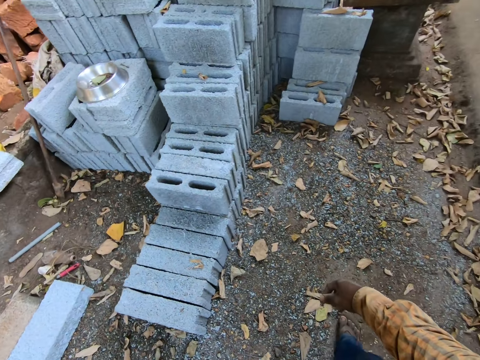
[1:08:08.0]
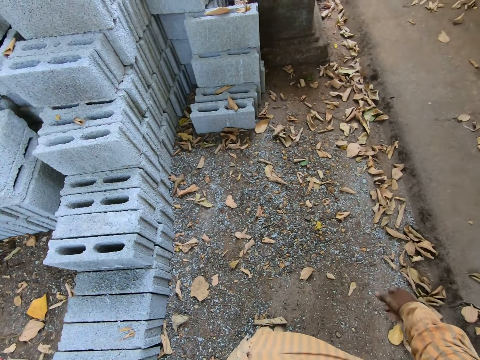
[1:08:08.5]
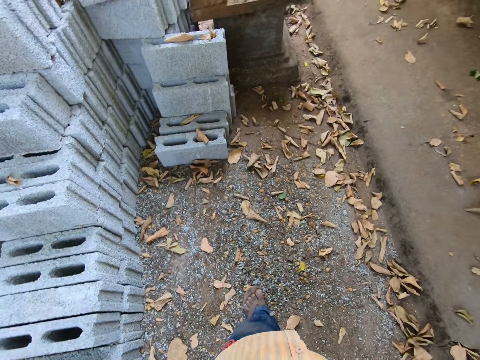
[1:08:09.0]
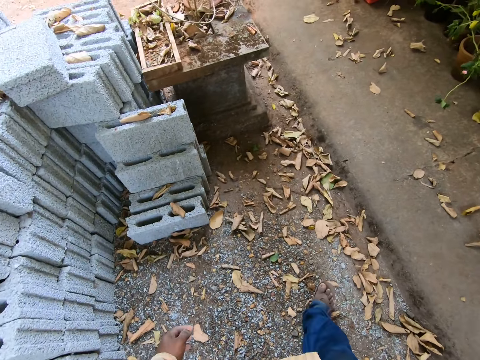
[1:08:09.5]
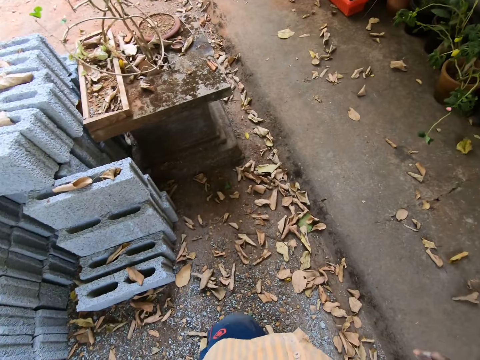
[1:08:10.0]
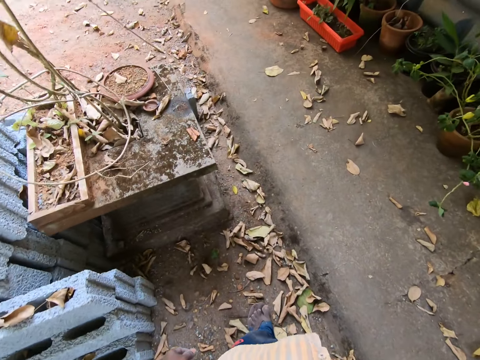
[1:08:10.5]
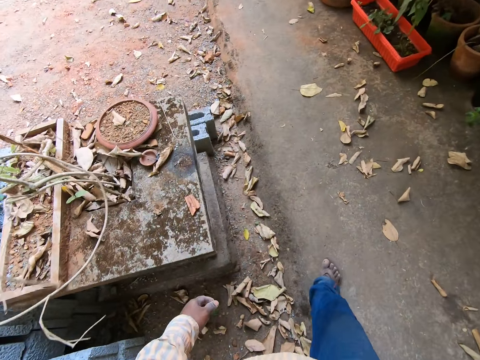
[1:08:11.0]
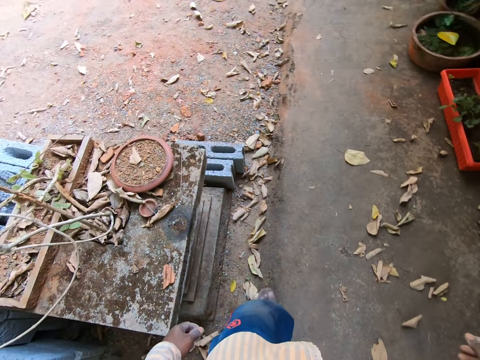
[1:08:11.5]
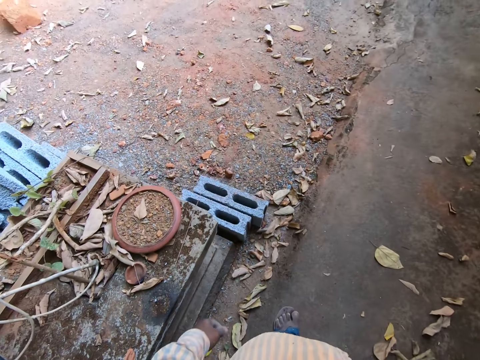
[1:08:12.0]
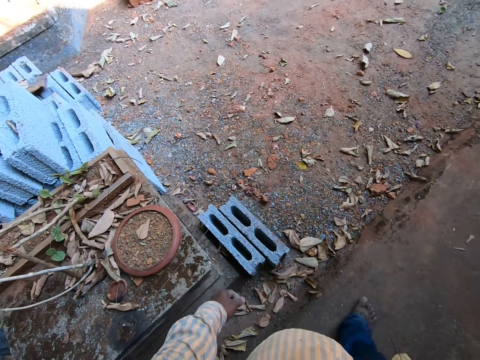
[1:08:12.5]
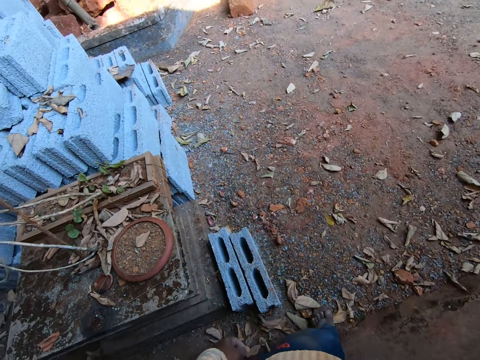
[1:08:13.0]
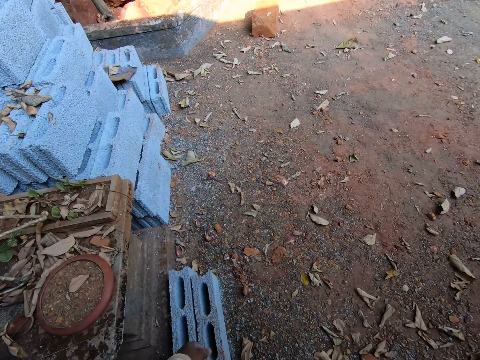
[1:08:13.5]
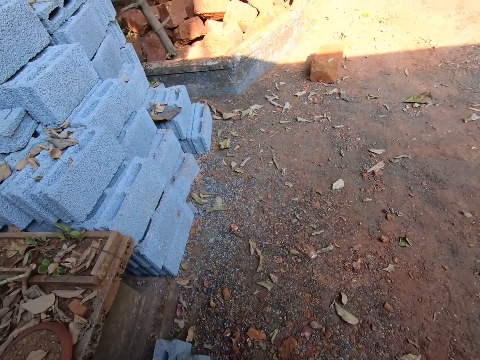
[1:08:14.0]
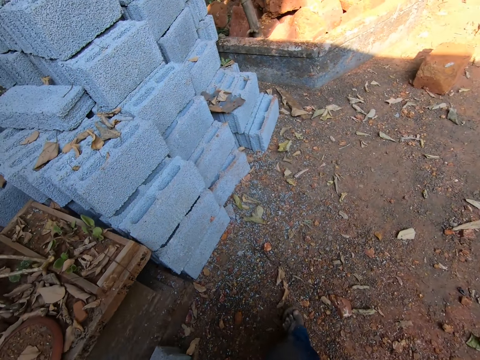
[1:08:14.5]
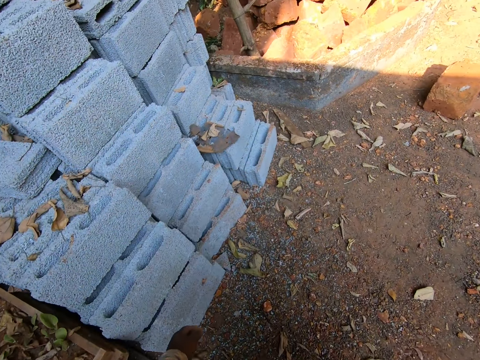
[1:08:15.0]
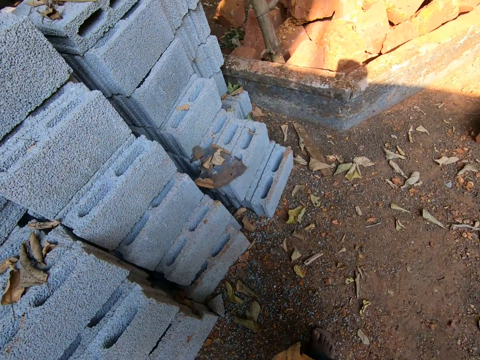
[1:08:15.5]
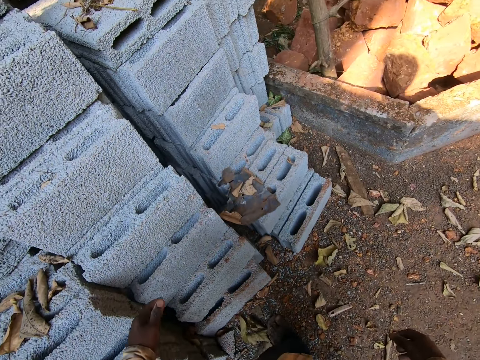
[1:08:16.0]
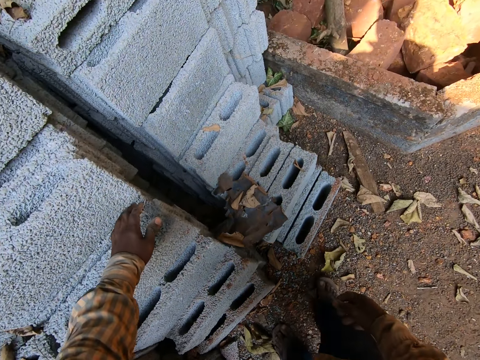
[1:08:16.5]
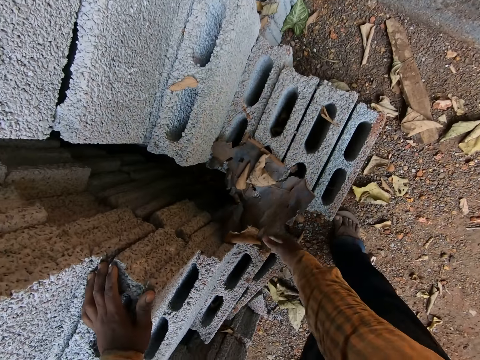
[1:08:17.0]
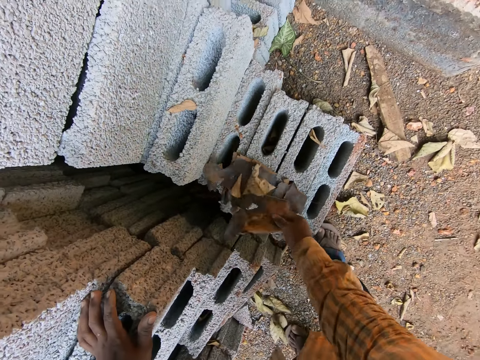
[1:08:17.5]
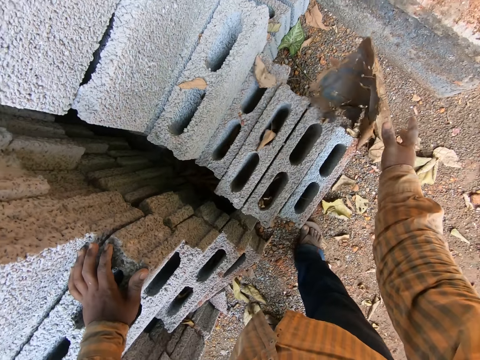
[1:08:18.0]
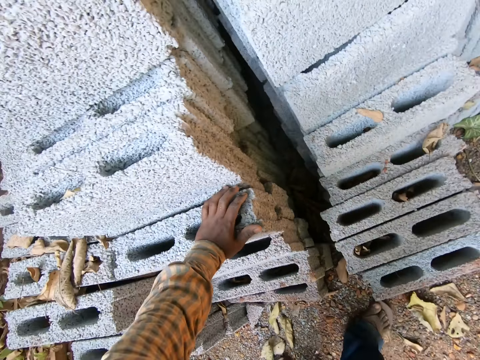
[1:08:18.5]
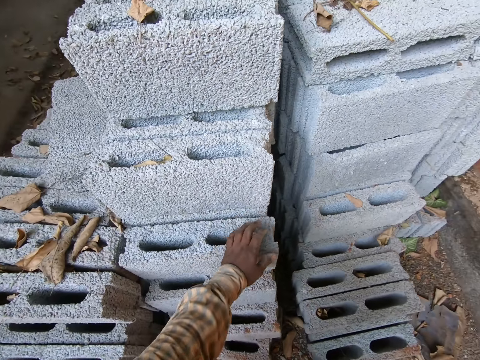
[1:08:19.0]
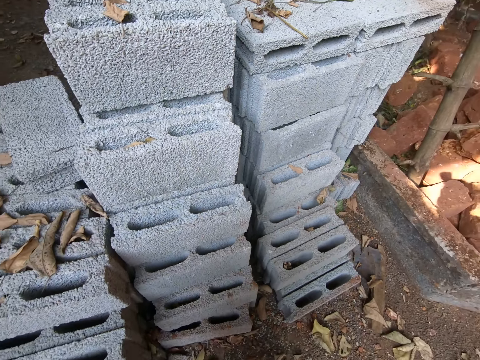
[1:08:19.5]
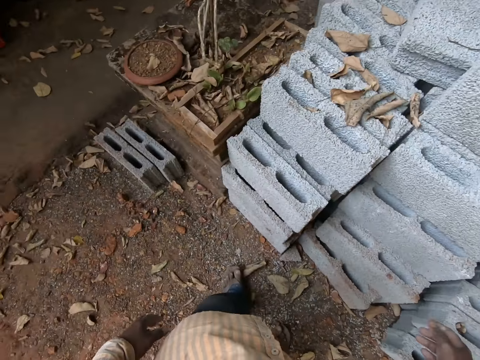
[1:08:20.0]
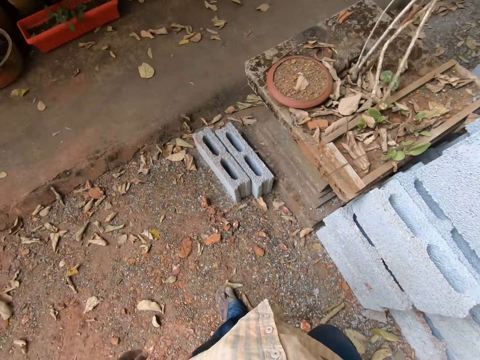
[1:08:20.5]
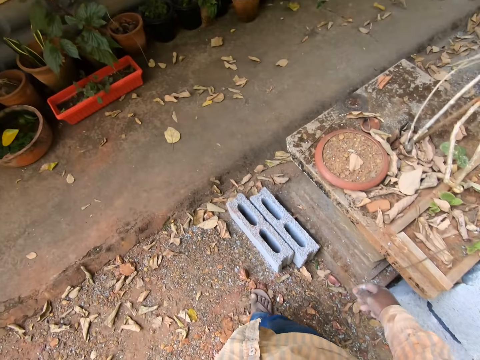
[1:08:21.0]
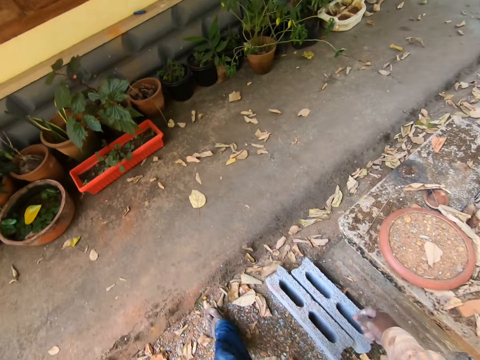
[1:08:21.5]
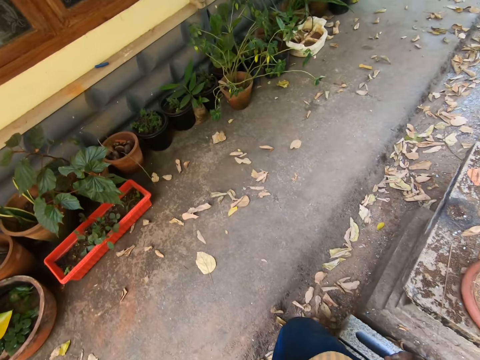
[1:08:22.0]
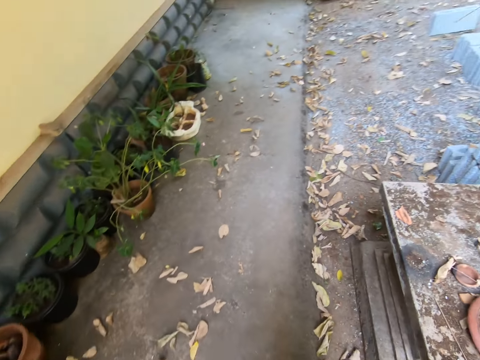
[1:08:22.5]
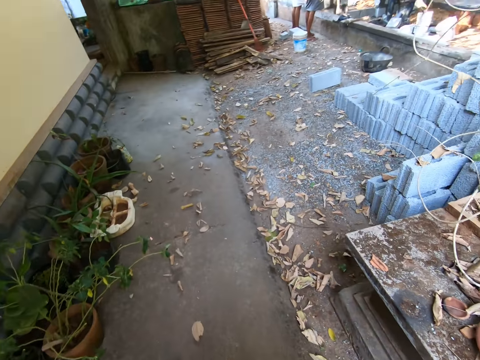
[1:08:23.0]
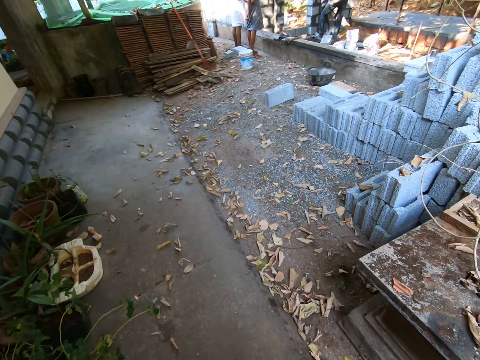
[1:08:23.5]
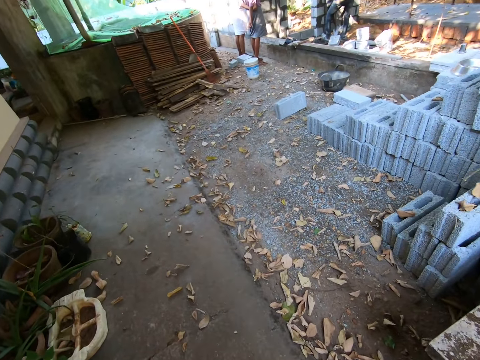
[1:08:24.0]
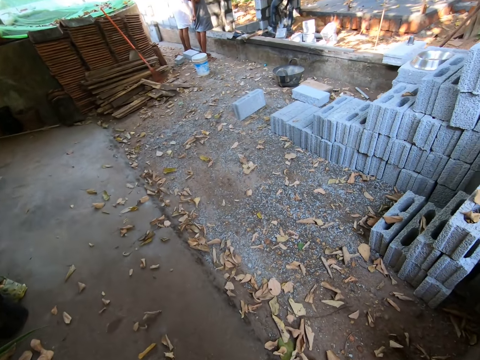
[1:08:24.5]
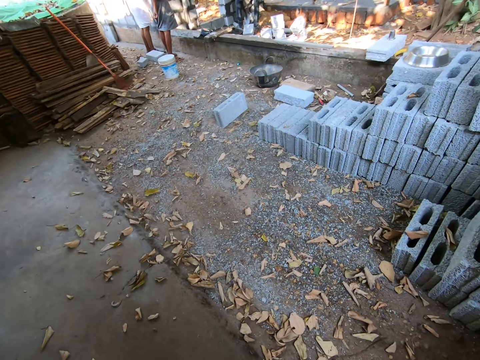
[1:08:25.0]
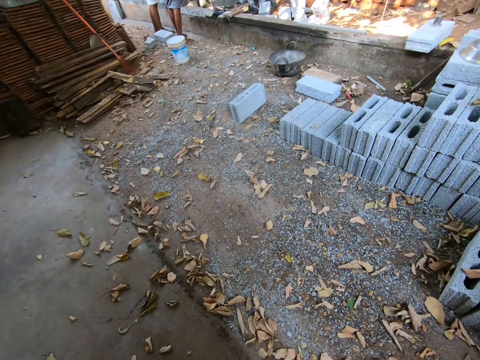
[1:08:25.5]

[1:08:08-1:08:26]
The camera wearer walks. He removes dirt from a block with his right hand. He throws waste, walks and talks.

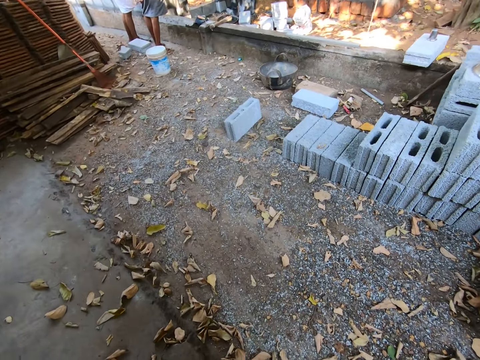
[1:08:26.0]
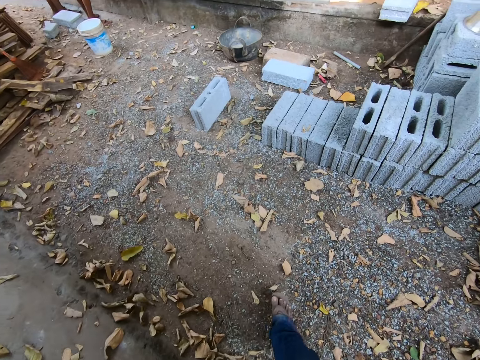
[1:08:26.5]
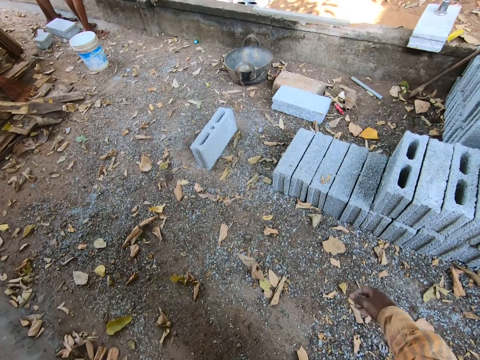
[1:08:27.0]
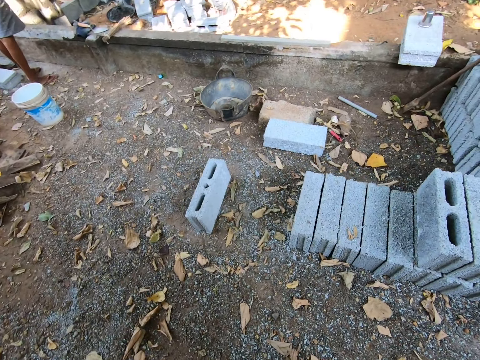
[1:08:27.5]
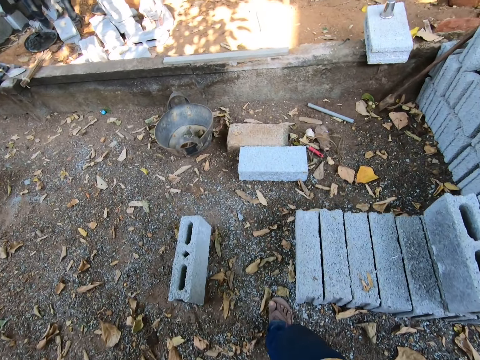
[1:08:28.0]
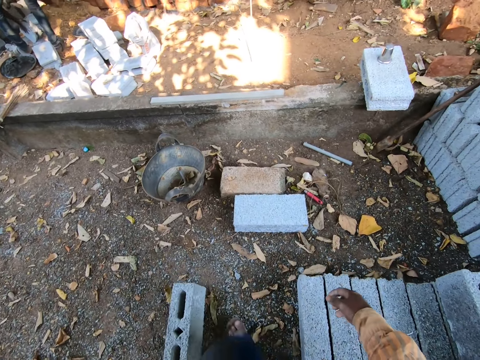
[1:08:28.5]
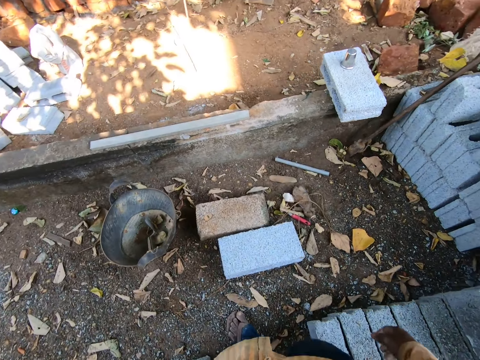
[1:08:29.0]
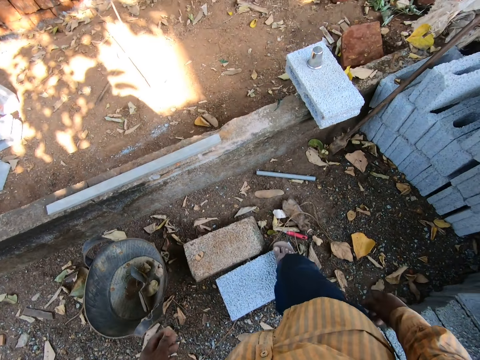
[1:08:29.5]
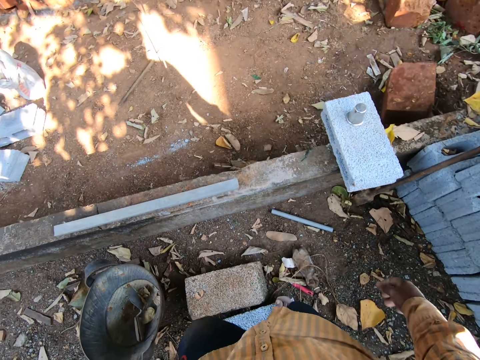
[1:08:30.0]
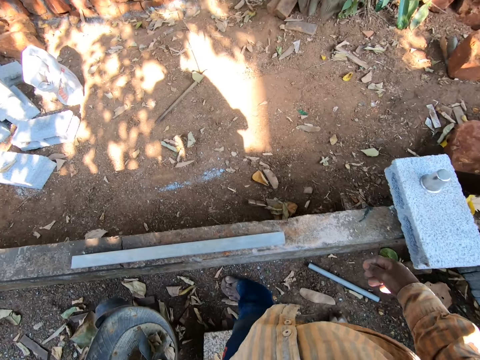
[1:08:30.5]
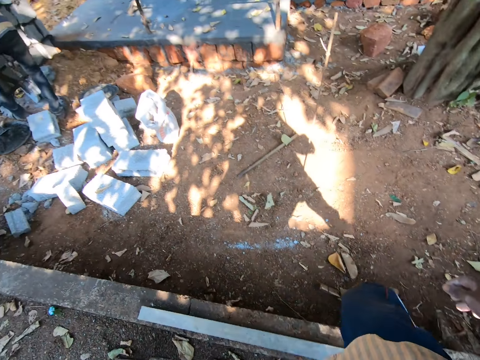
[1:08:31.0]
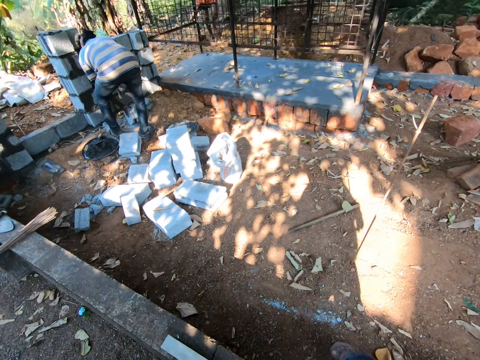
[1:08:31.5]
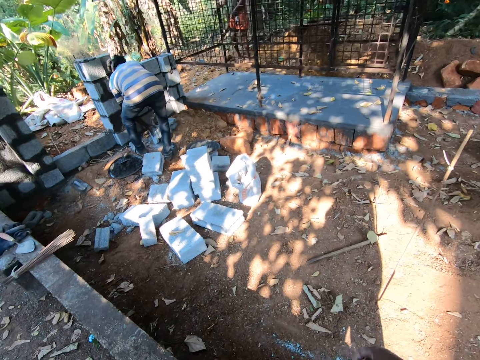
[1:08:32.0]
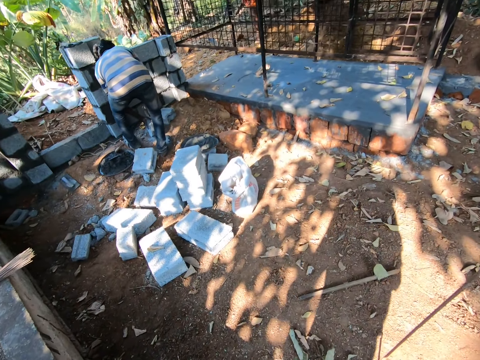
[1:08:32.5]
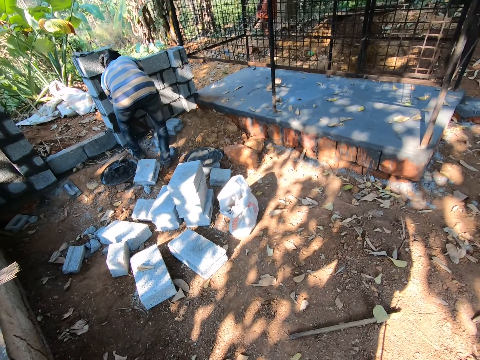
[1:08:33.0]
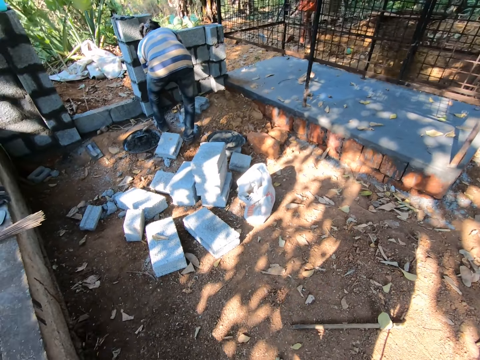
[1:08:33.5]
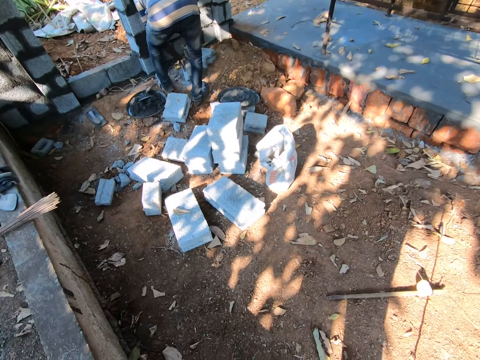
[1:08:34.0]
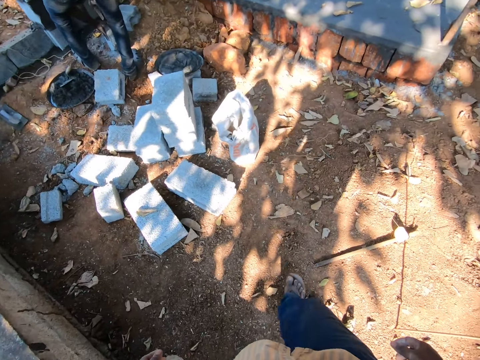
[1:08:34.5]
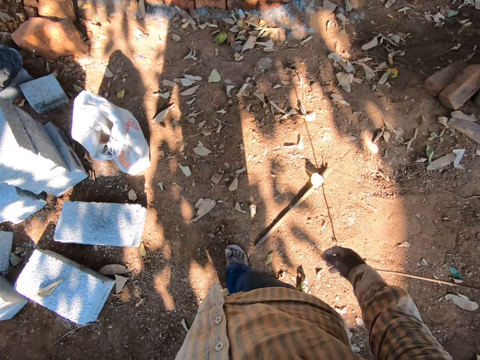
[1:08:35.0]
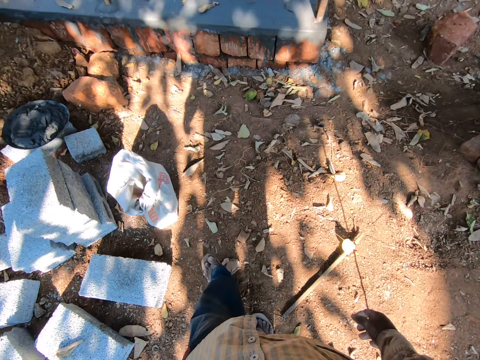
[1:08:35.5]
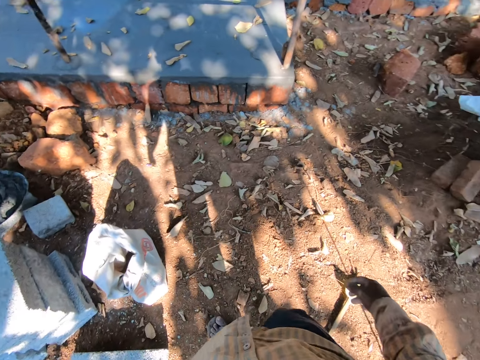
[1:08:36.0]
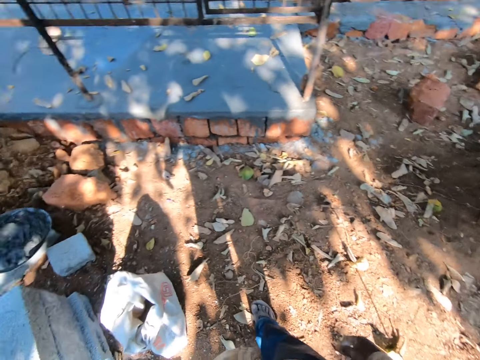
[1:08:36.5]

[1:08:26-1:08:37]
The camera wearer talks.
